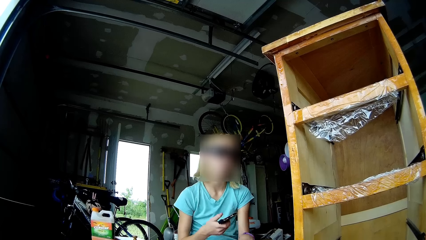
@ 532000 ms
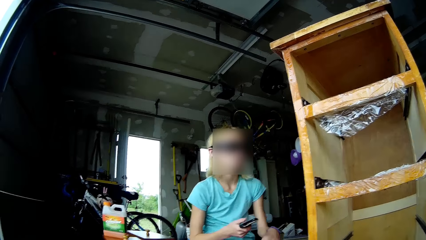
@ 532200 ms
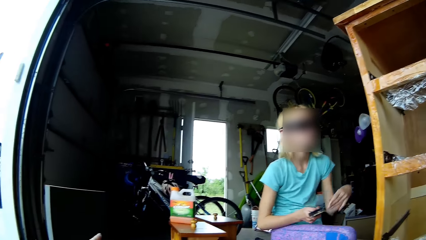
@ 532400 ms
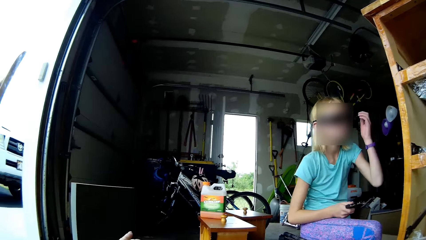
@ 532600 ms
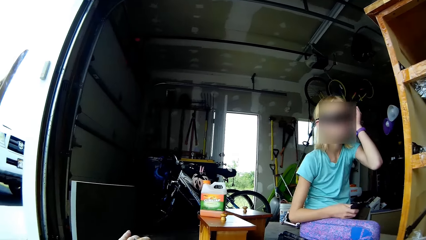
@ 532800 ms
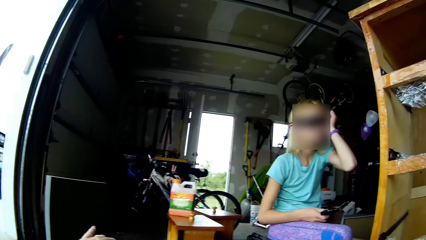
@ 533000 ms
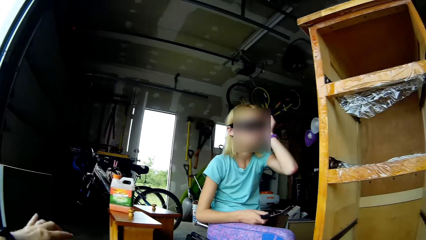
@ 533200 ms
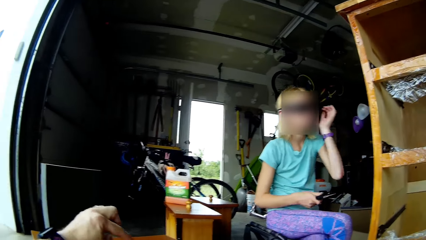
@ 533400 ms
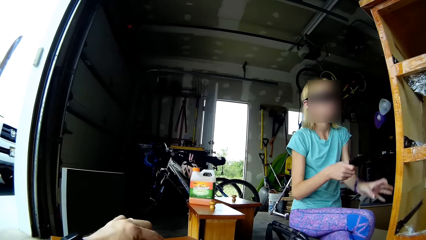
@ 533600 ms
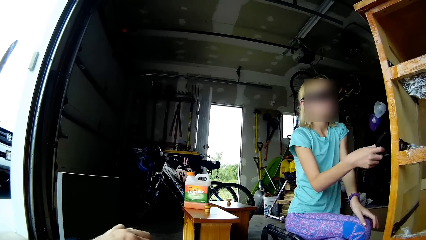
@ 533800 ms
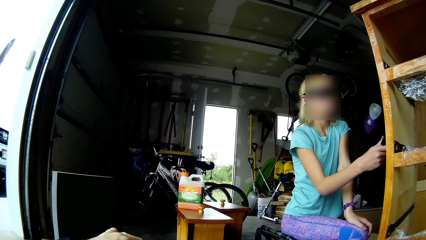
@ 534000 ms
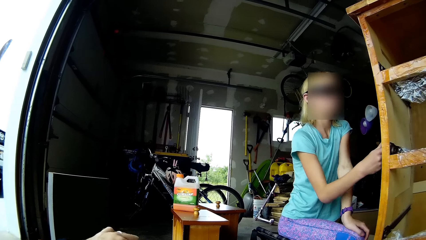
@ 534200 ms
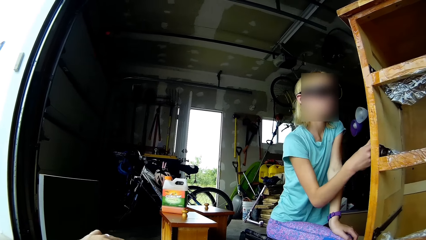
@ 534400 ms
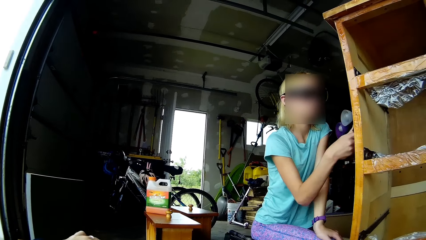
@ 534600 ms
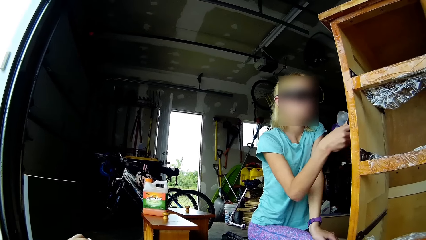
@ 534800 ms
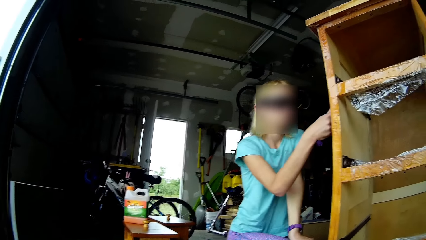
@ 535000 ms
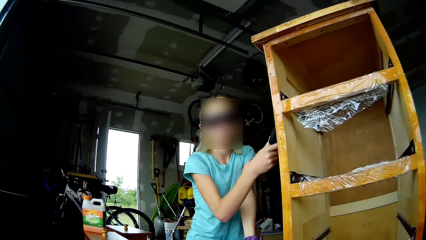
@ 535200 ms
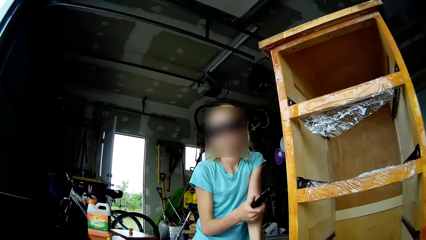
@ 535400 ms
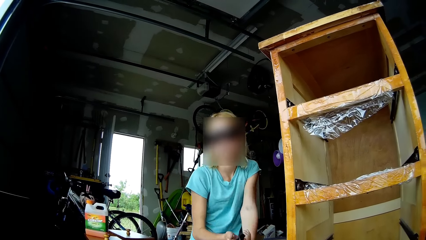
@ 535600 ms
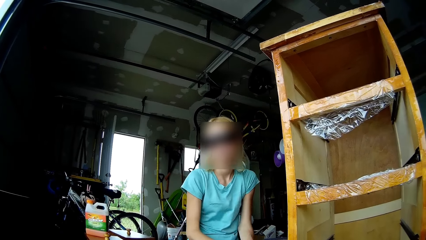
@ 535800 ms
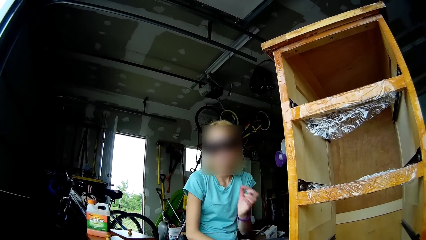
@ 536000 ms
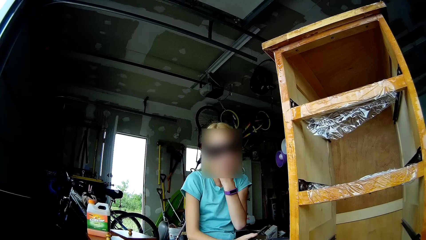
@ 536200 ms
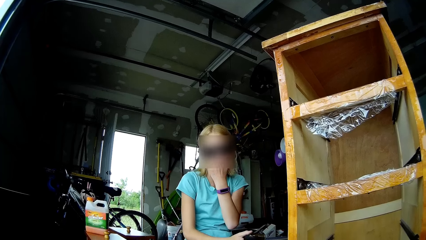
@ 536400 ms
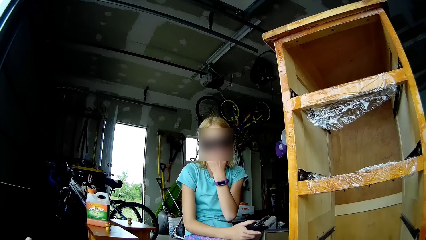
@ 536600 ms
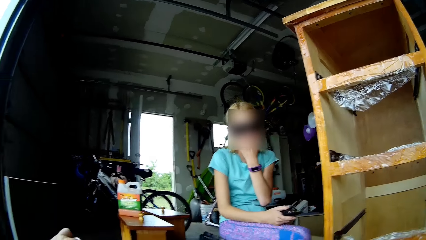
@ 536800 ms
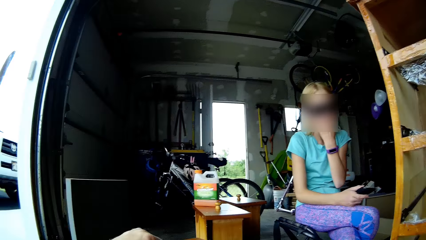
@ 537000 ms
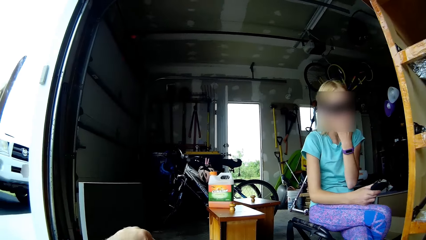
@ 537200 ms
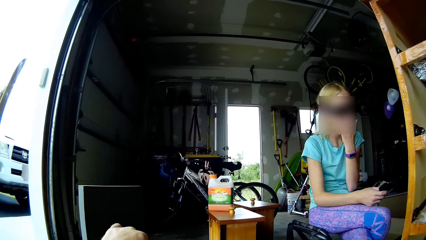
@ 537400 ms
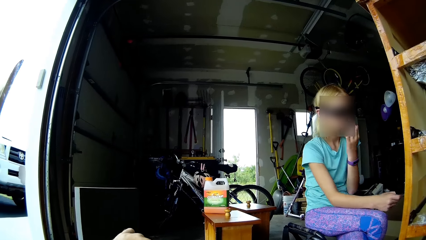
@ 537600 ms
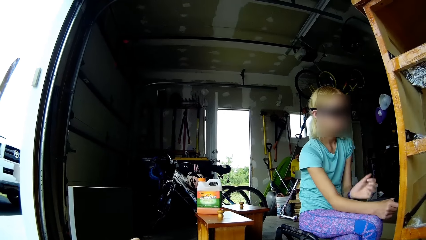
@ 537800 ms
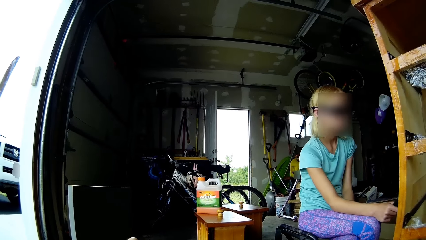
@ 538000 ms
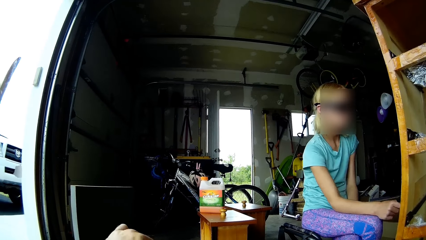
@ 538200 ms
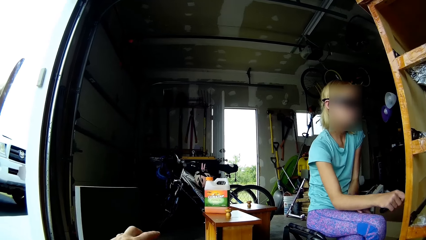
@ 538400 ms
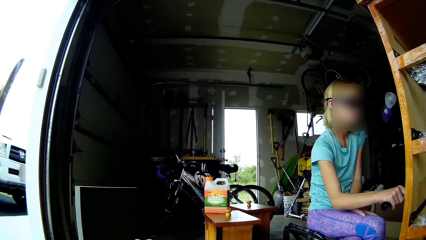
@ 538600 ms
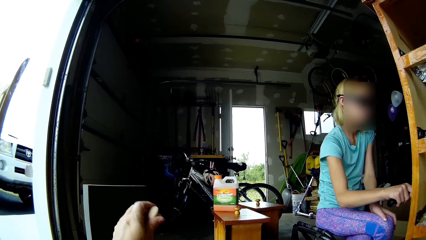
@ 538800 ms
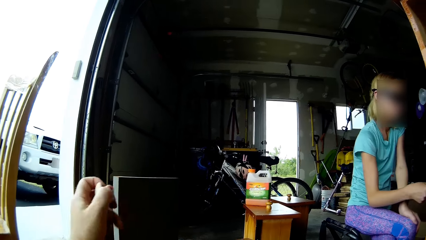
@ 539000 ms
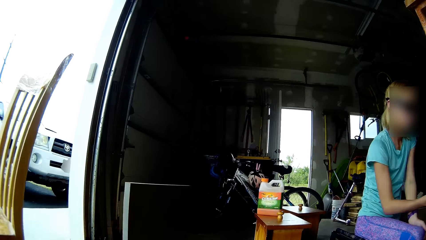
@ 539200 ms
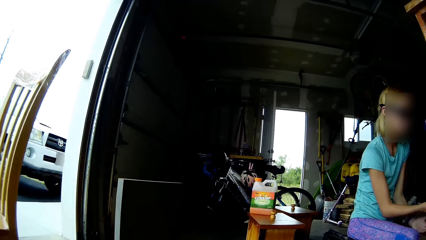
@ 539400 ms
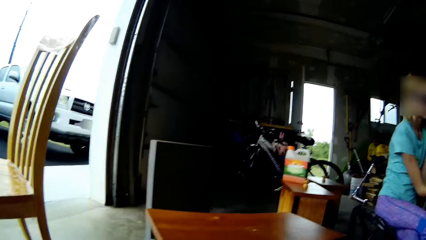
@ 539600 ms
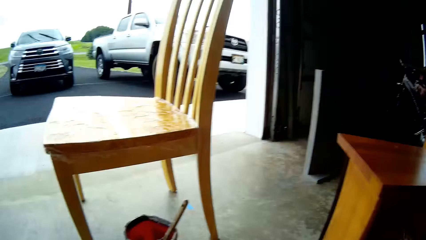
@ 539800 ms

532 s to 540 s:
The lady touches the head, raises the hand, lowers the hand, and removes the paint from the cupboard with the scraper. The camera wearer fixes the drawer knob in the drawer. The lady touches the face and touches her goggles. The camera wearer moves the hand. The lady removes the hand from the goggles. The camera wearer moves the hand again. They fix the drawer knob. They look around.

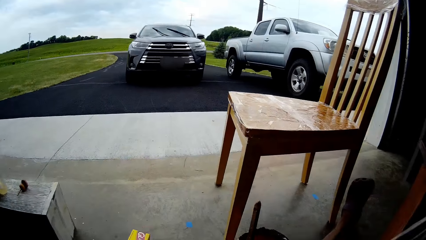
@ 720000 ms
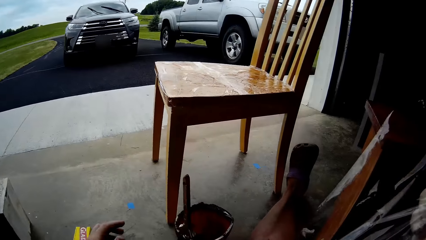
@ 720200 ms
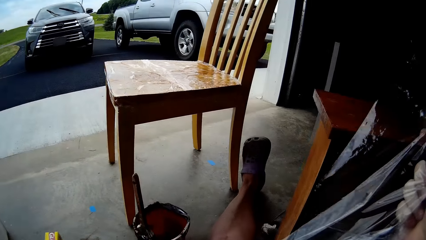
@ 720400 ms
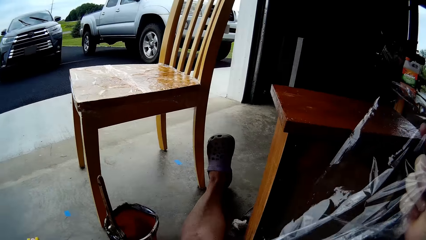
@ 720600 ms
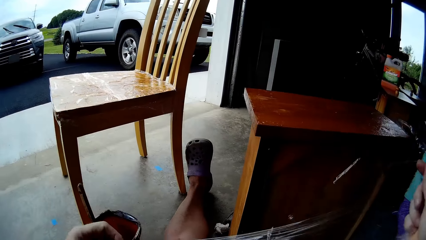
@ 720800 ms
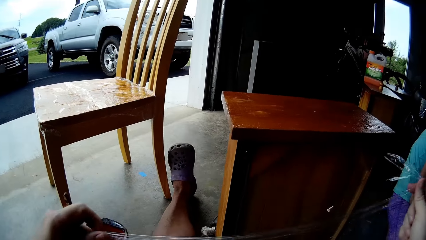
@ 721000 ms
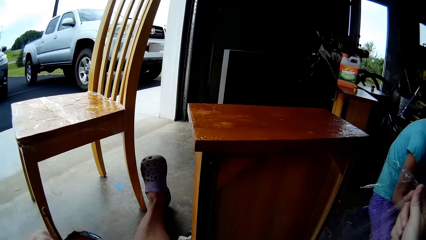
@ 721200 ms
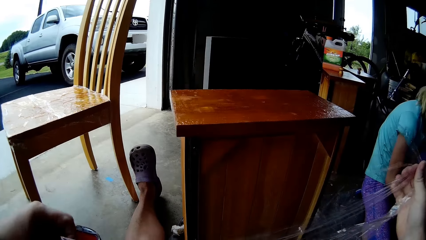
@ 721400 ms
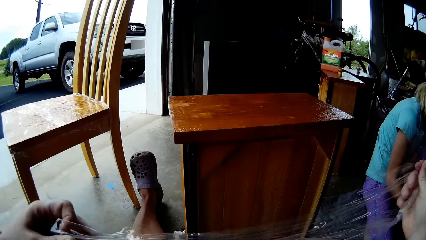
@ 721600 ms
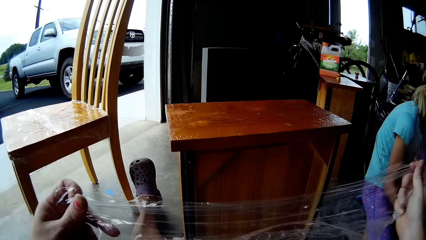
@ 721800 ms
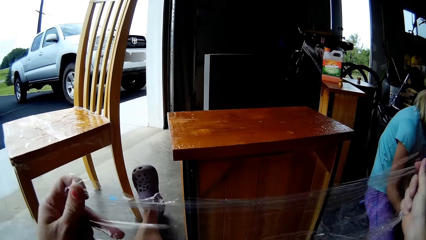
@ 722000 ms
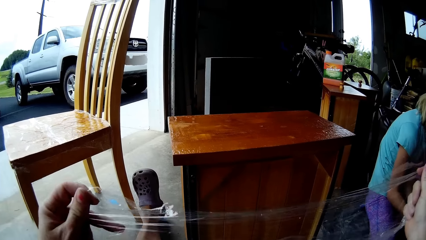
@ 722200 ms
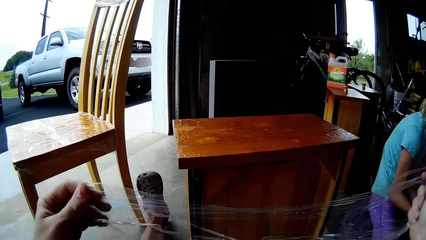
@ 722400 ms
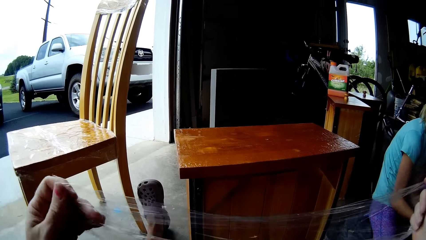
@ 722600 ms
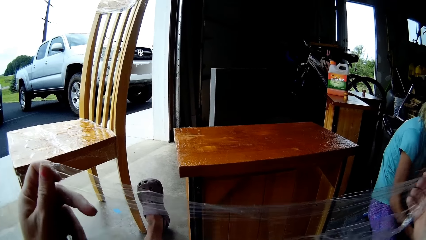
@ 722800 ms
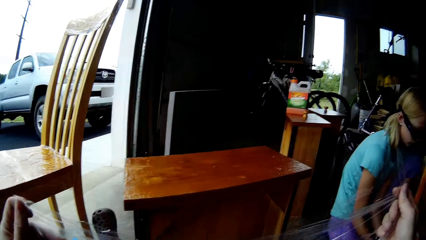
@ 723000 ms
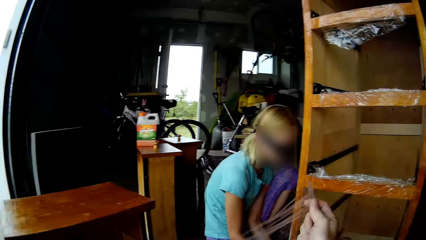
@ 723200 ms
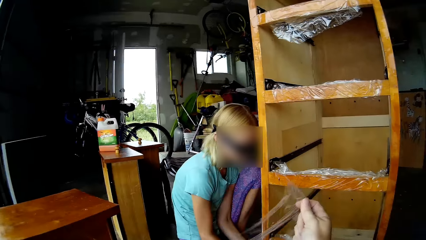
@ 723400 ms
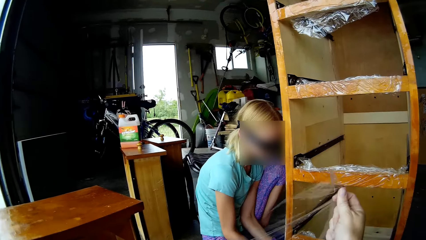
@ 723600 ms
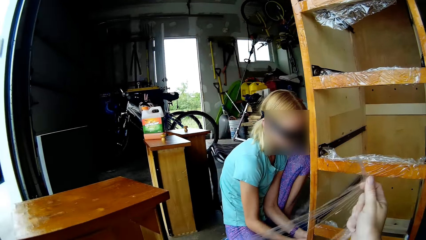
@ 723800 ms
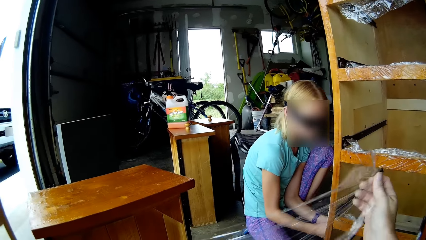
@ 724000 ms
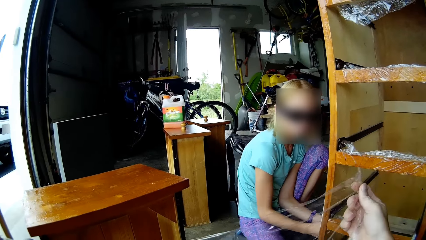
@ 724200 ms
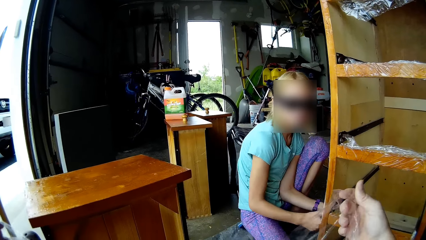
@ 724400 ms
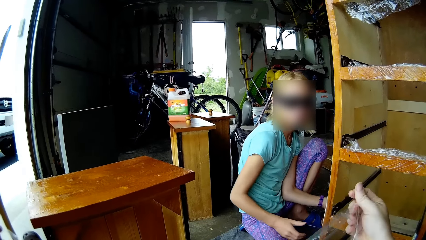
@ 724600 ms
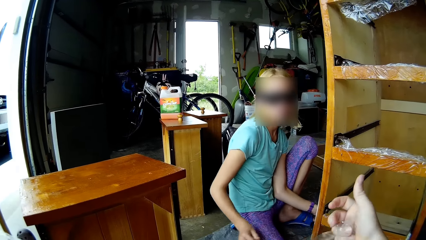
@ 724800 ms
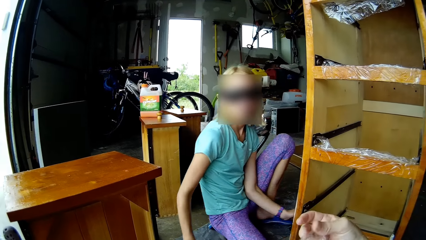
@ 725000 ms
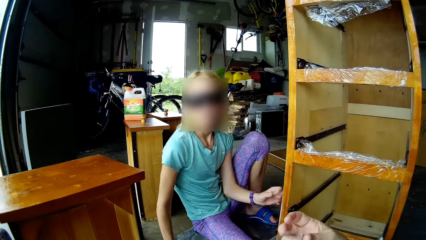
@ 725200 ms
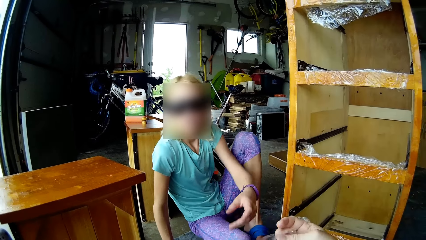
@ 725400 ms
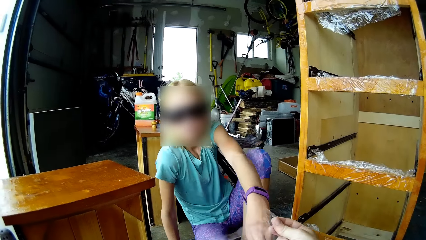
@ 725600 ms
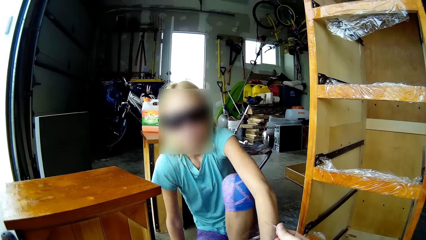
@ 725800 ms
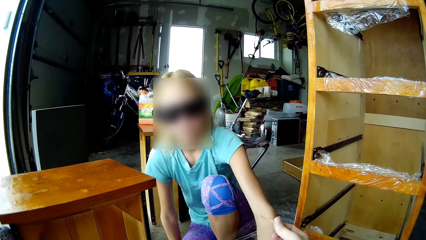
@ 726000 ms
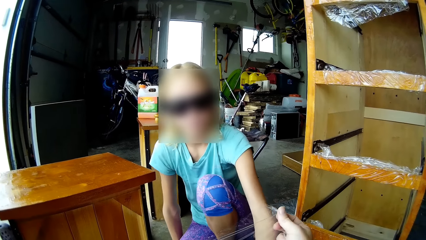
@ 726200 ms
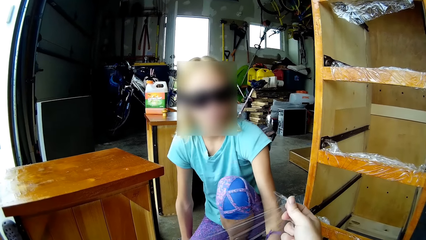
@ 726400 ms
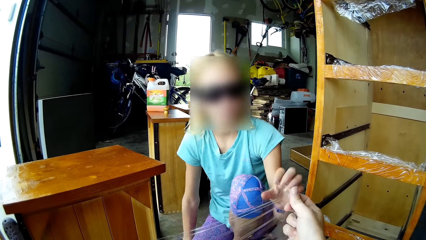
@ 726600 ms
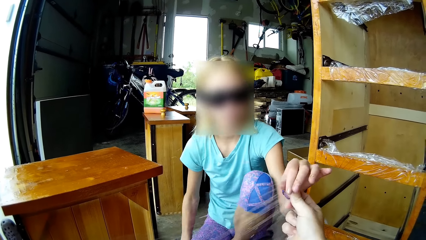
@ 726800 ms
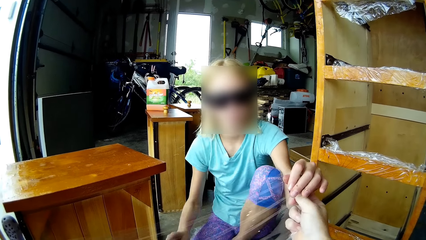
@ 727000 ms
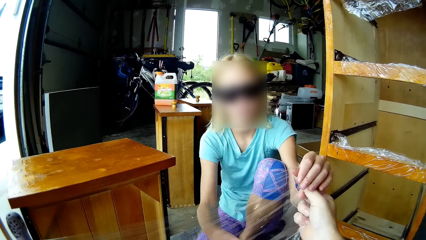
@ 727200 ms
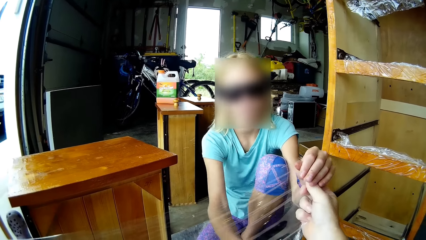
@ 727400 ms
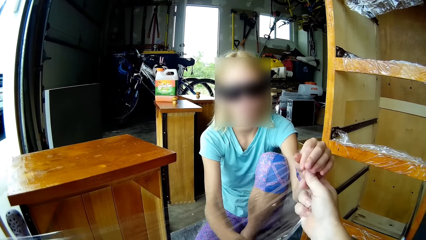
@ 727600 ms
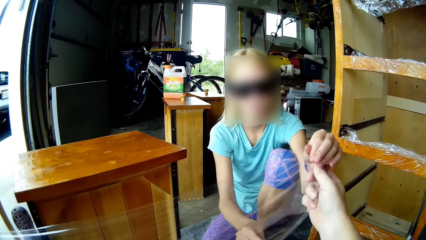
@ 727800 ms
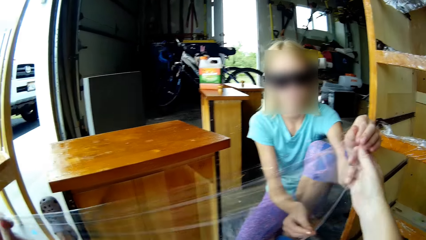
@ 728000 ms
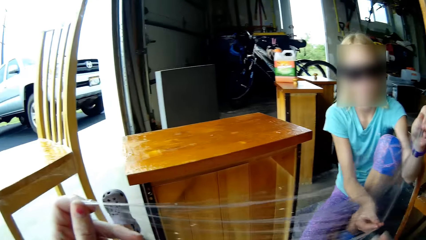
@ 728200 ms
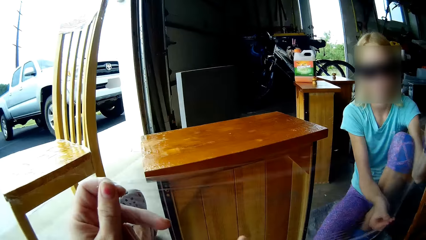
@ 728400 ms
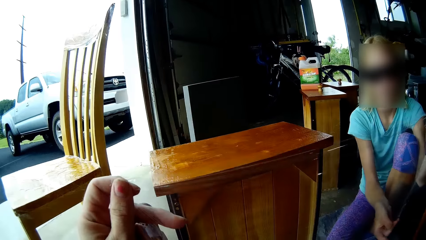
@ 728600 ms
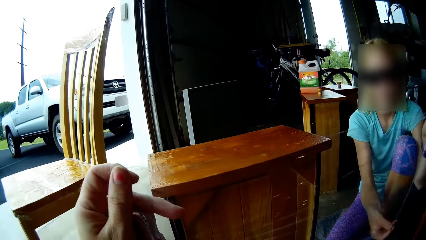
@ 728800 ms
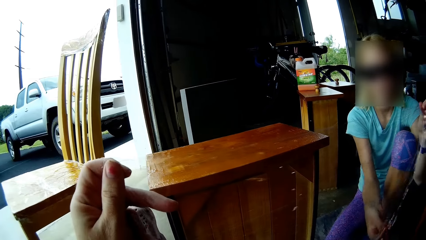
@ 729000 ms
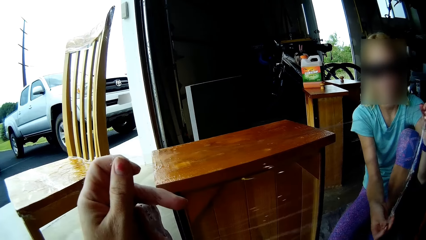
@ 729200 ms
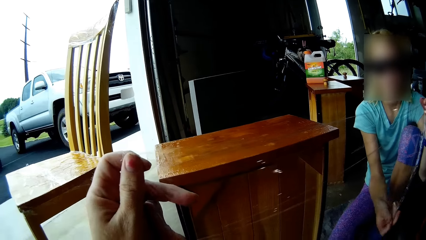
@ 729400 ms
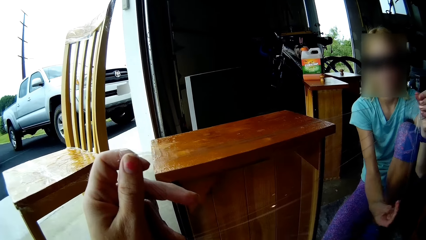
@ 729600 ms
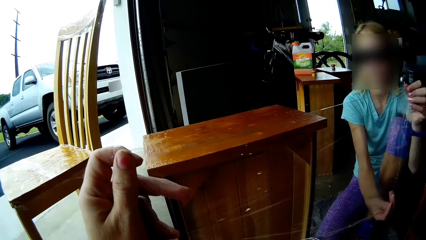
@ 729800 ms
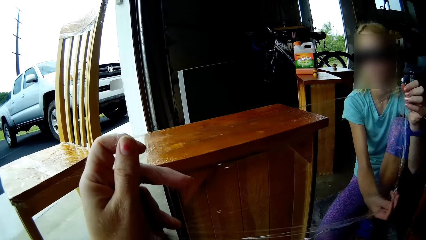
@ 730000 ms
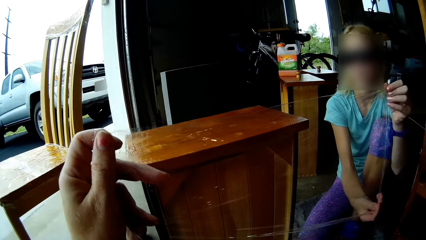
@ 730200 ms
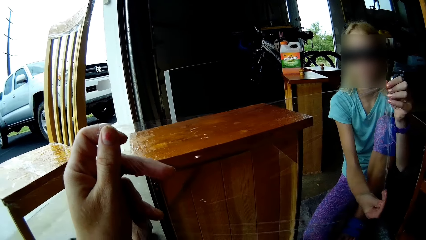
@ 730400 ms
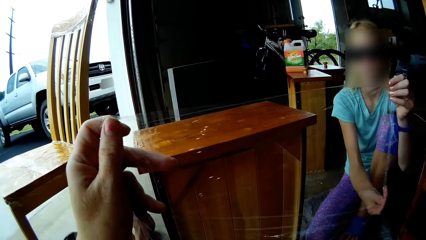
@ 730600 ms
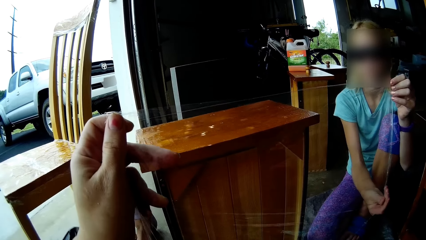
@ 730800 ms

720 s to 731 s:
The camera wearer puts the box down. They look at the polythene paper or foil paper. They cut a foil paper piece. They straighten the foil paper piece. The lady does something, moves the legs, looks at the camera wearer, comes close to the camera wearer, touches the polythene paper, holds part of the foil paper, and straightens the polythene paper. The camera wearer stretches the foil paper with the lady.
